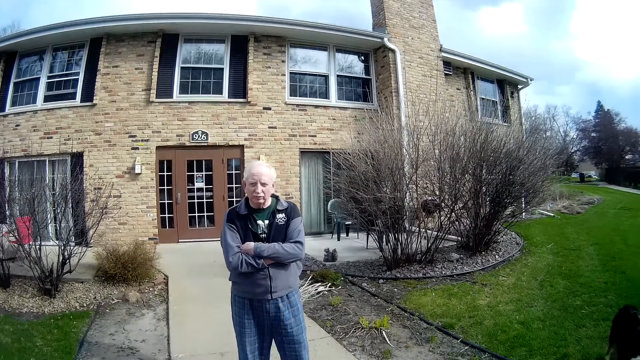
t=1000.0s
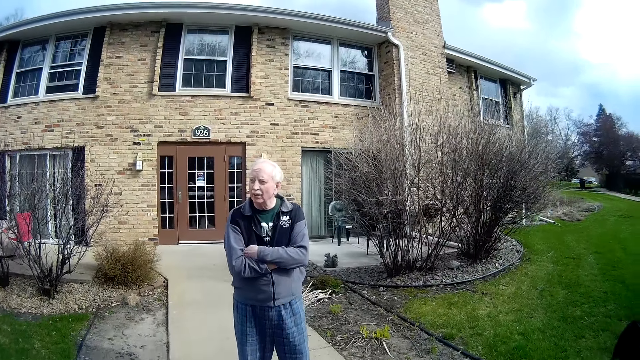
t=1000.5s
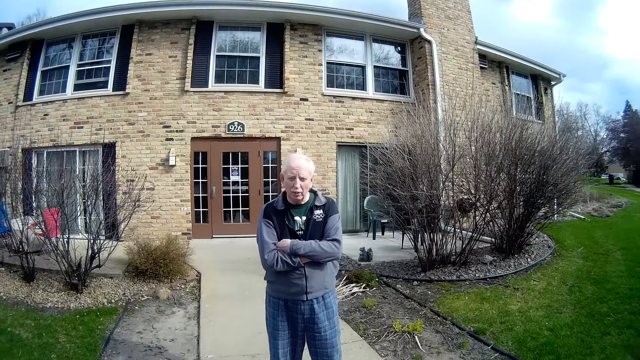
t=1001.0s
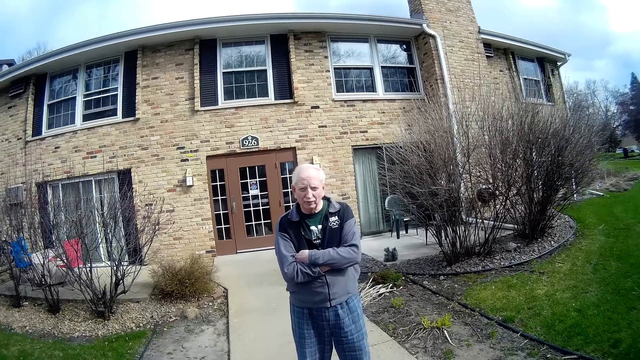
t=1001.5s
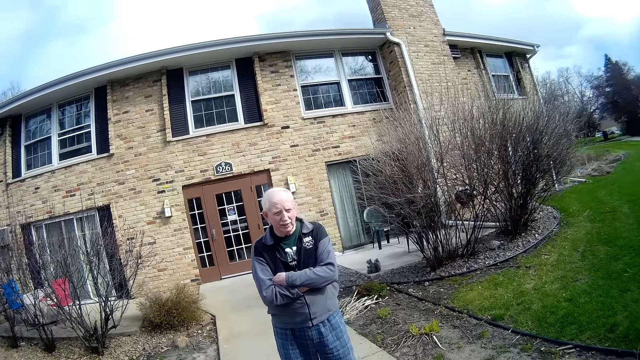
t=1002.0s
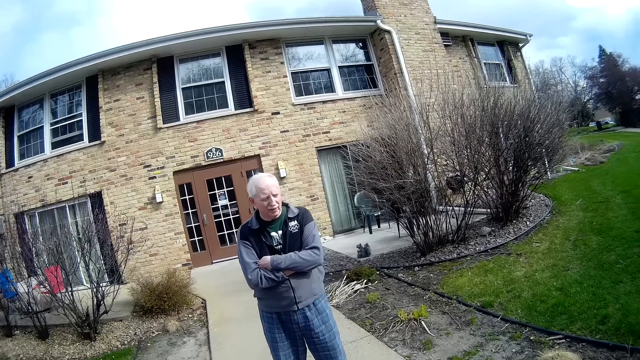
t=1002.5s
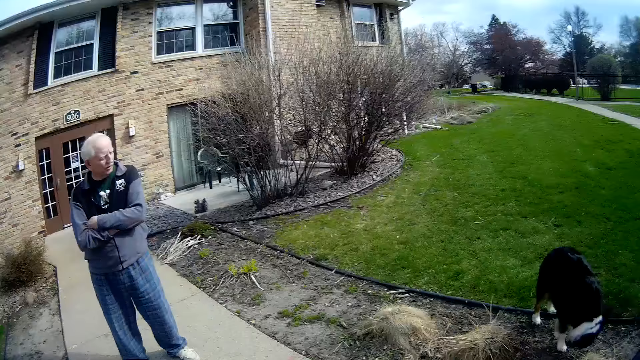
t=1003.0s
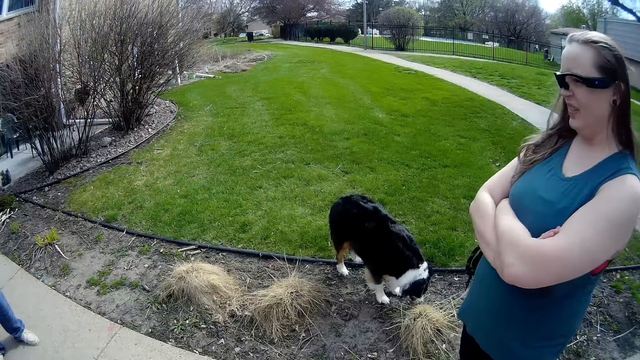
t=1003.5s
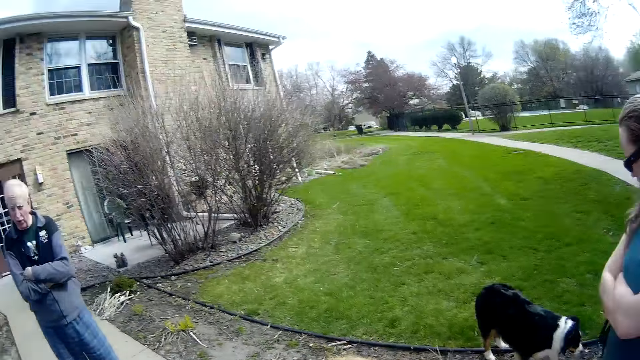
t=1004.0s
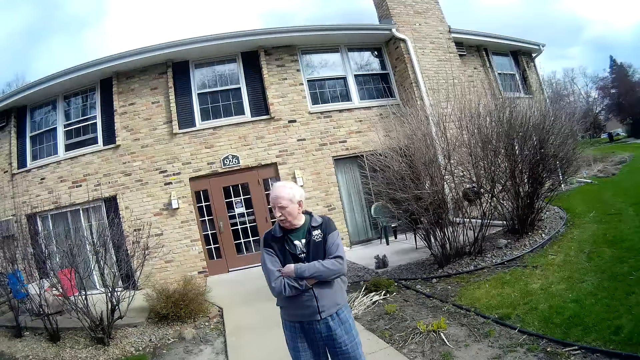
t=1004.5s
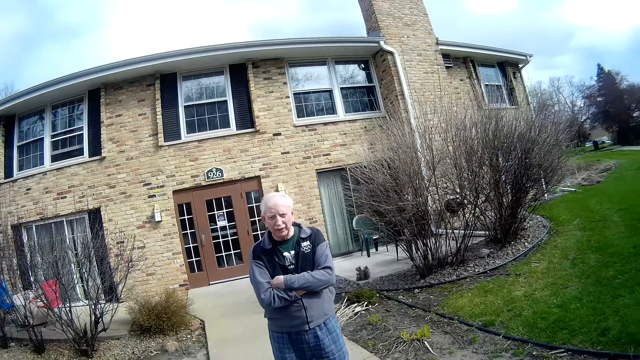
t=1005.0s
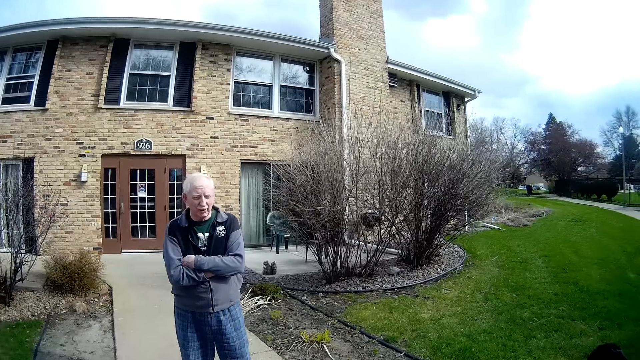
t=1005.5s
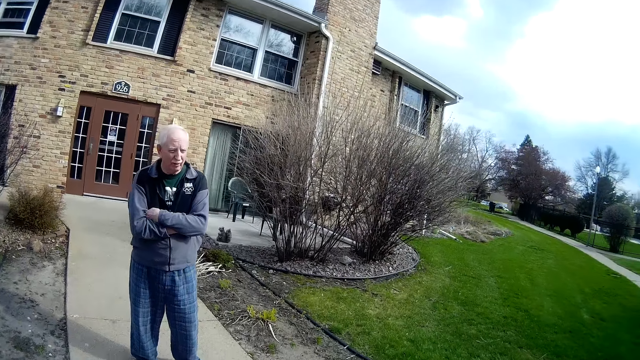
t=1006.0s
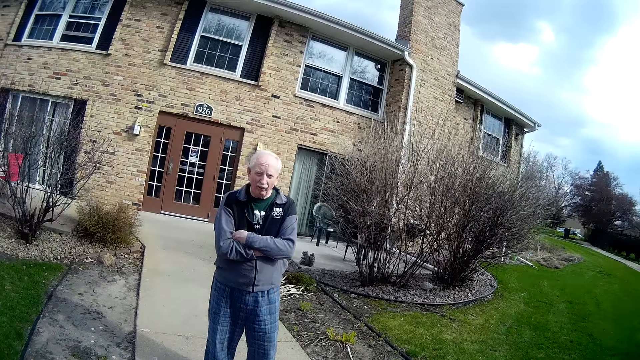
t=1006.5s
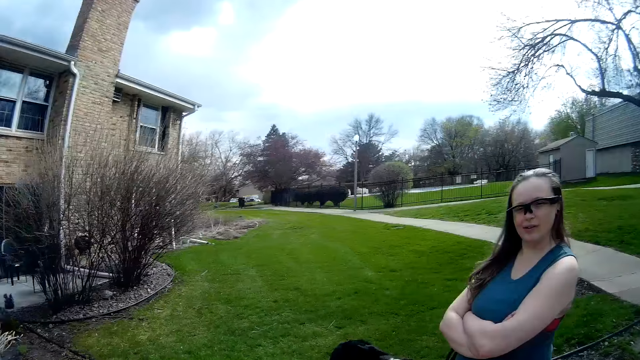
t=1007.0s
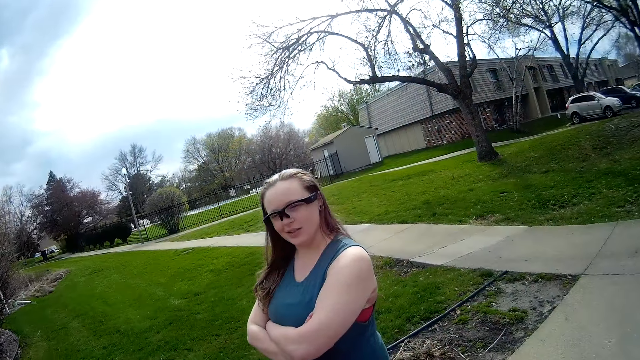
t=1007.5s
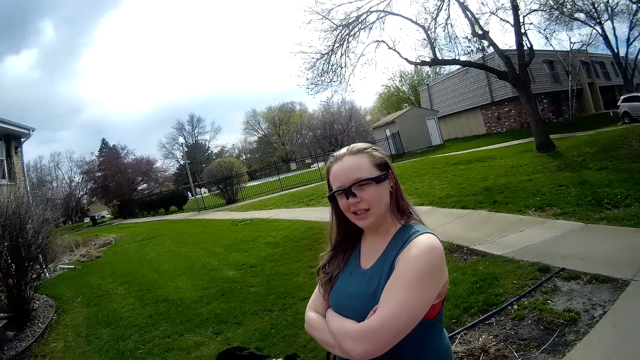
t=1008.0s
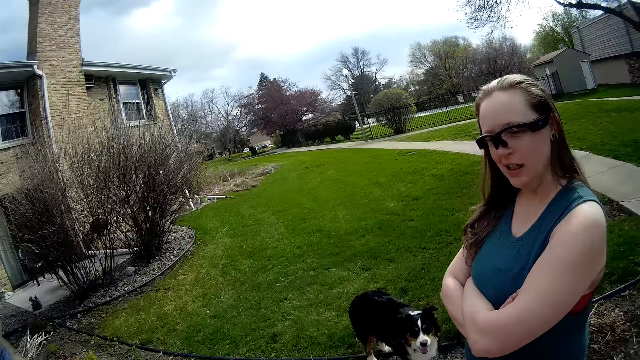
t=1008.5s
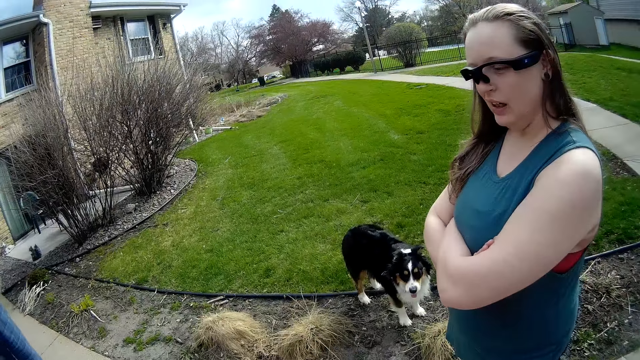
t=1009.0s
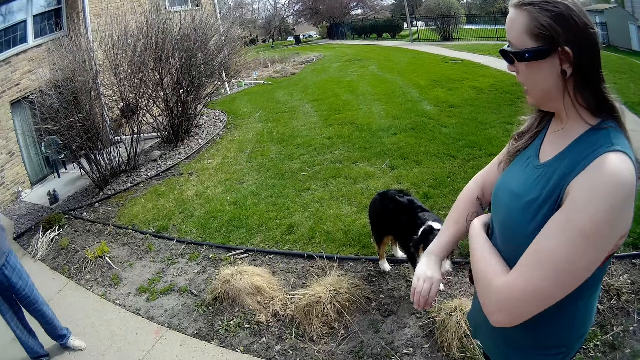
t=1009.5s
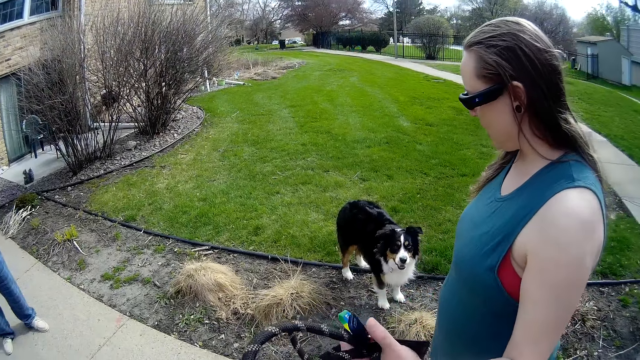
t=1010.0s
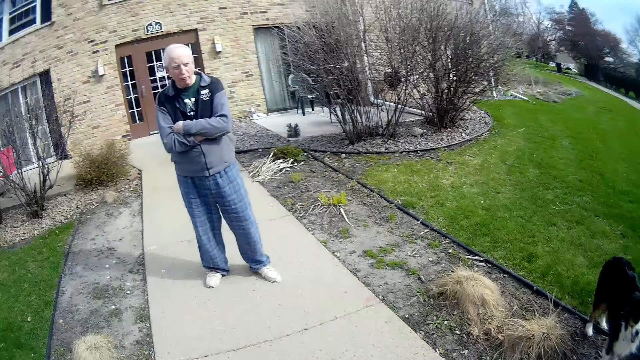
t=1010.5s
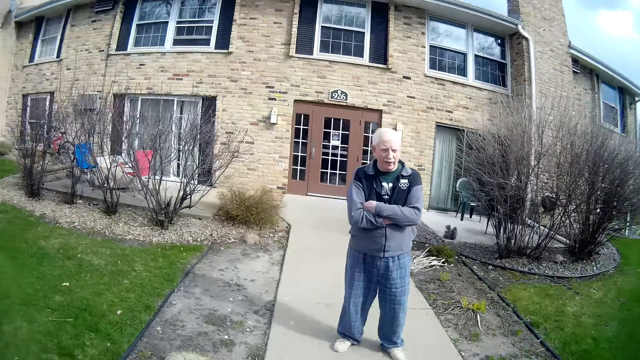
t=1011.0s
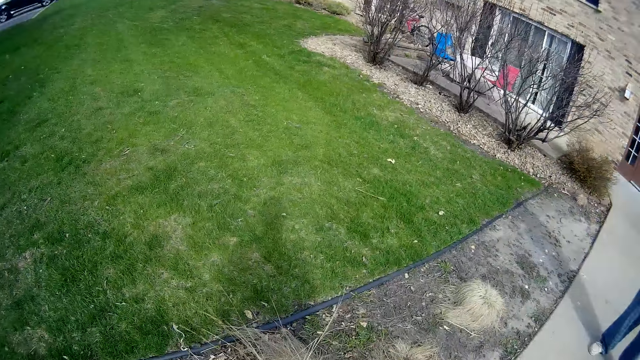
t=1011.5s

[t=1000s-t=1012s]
The dog sniffs a flower near the lawn with its nose. The camera wearer looks at the woman. The woman unfolds her arms and talks to the camera wearer.

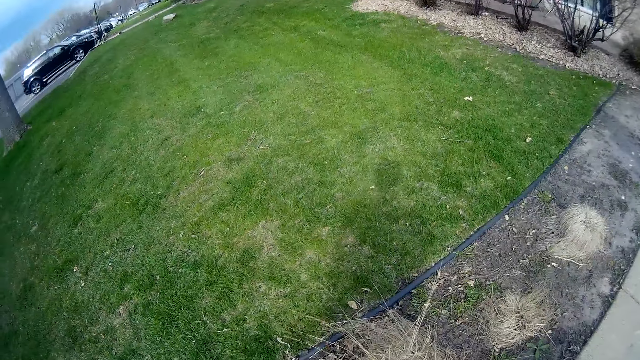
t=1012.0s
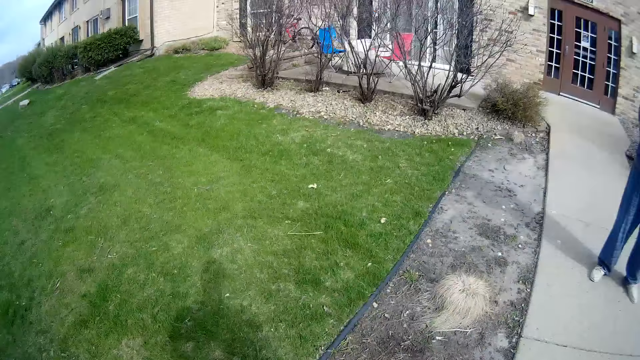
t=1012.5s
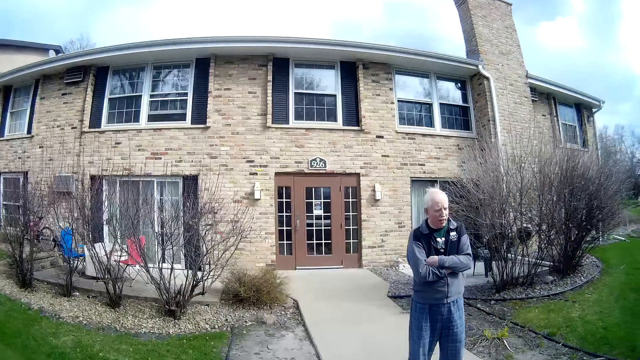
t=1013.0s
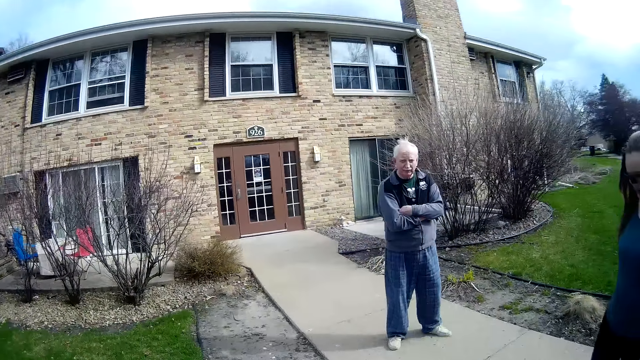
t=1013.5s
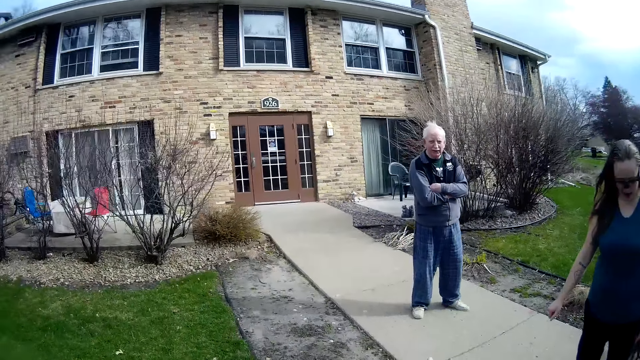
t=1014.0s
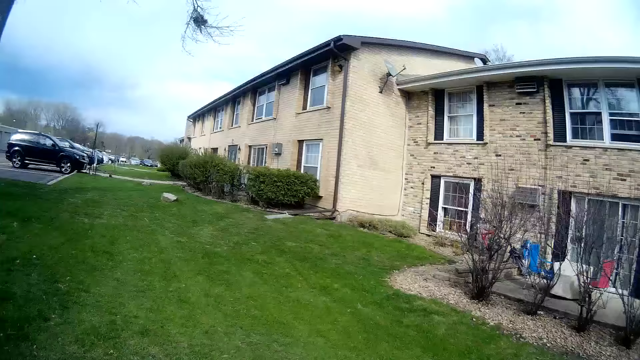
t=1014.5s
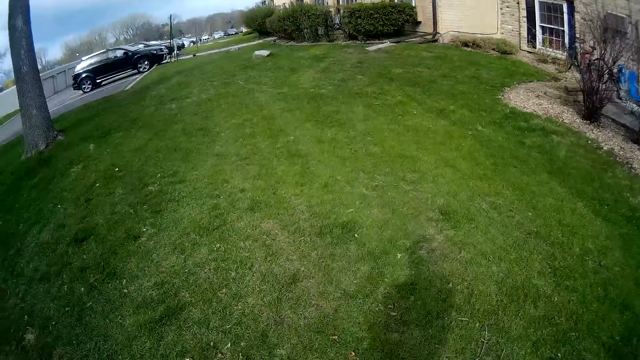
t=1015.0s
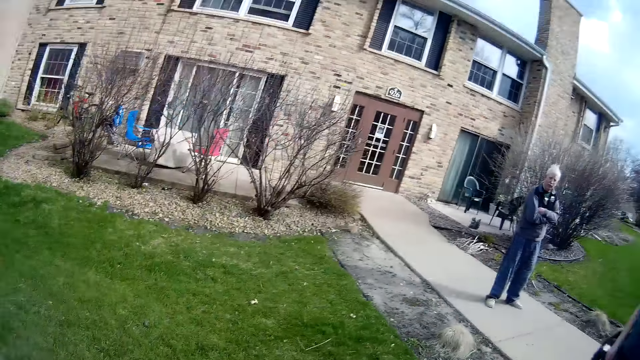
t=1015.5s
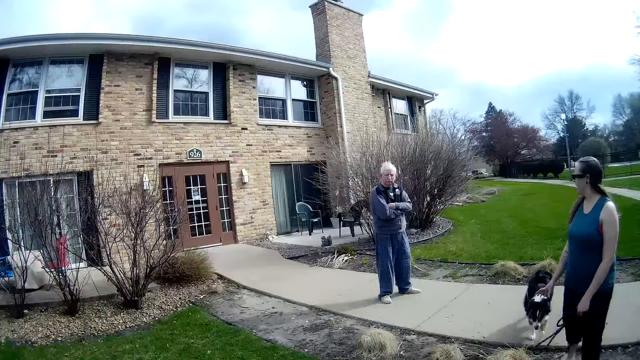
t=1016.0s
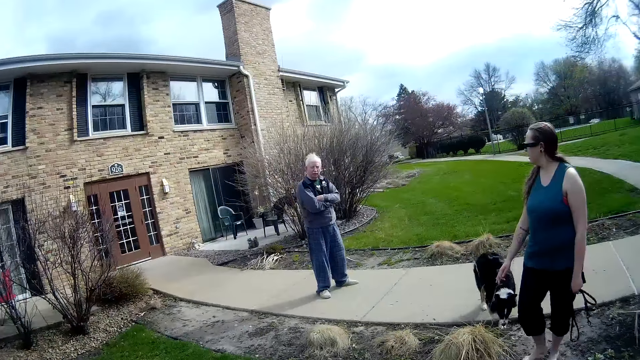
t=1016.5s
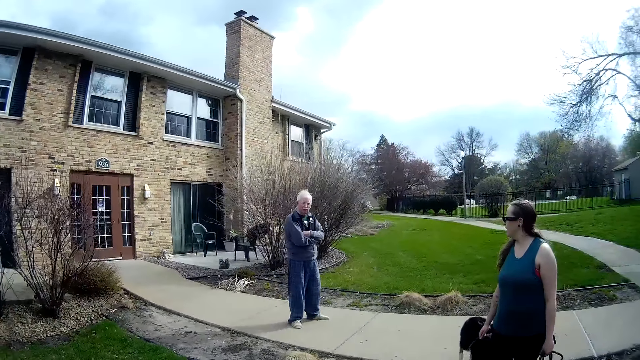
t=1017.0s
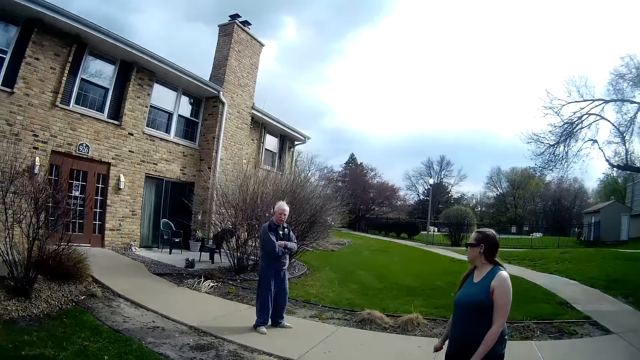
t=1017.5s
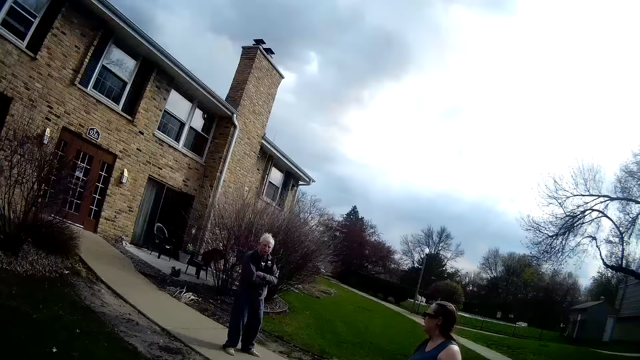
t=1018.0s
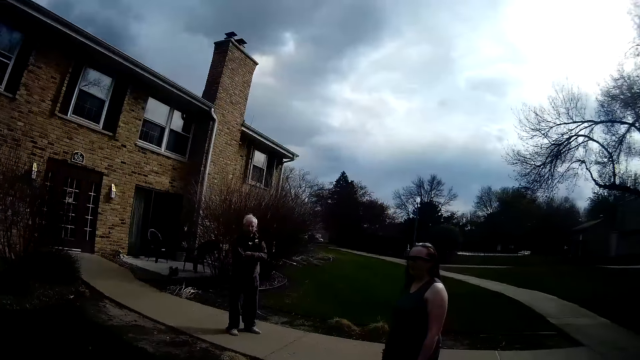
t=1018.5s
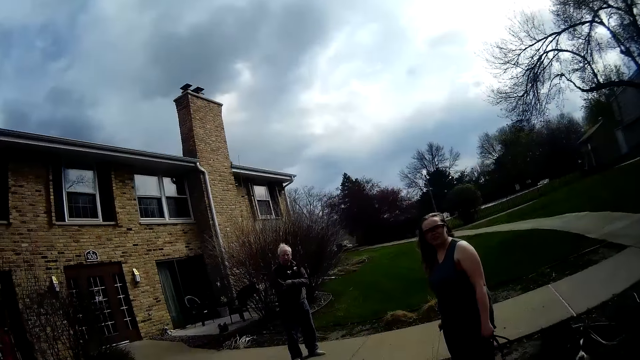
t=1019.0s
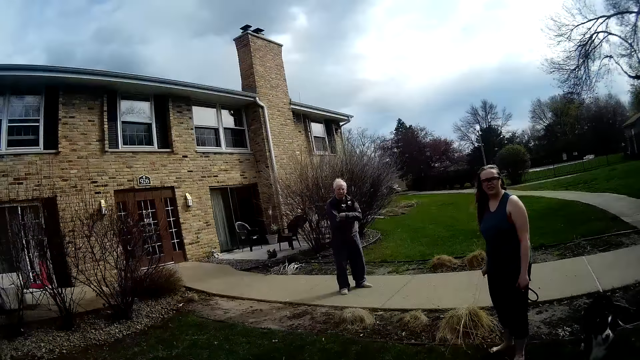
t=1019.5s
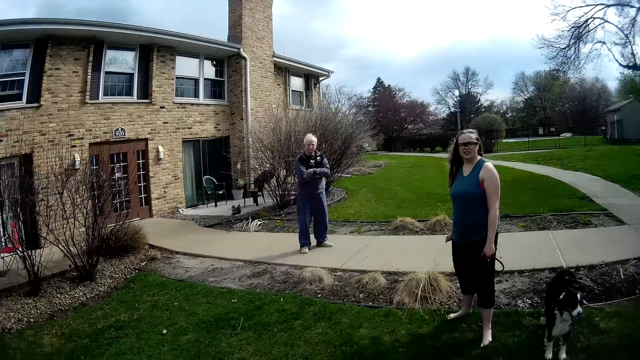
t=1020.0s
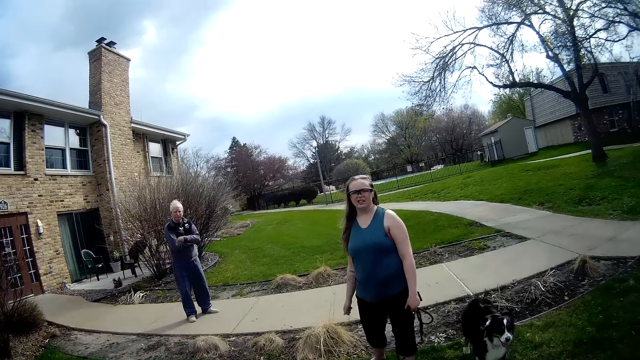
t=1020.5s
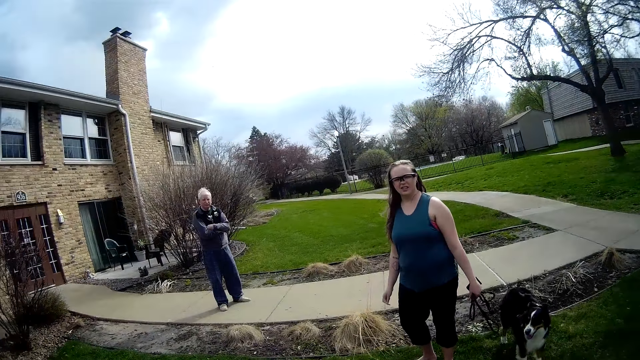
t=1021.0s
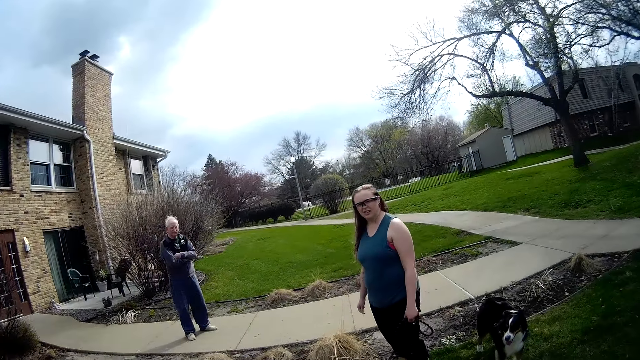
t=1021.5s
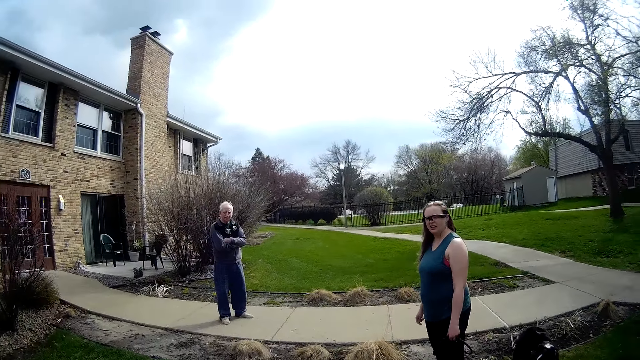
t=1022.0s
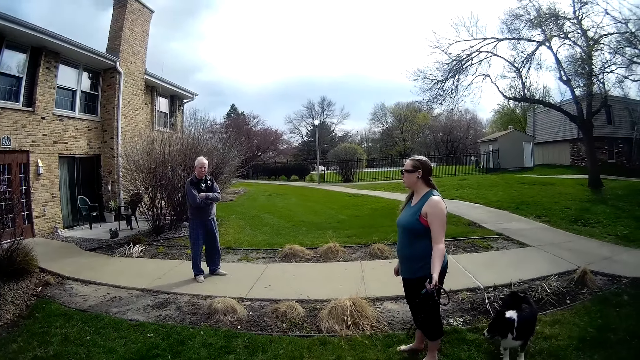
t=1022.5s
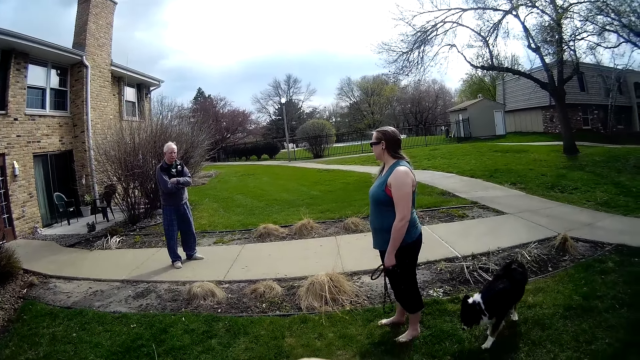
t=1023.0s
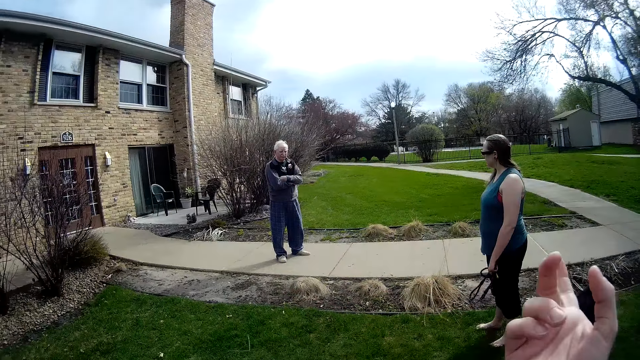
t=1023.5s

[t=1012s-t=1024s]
The camera wearer looks aside. The woman walks across the pathway. The camera wearer walks on a lawn. The dog walks onto the lawn. The person talks to the woman. The camera wearer talks to the woman and the person.
